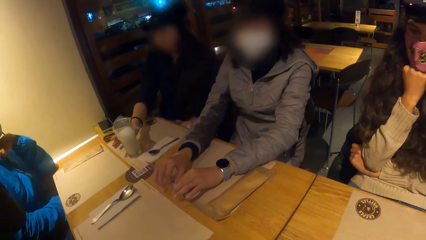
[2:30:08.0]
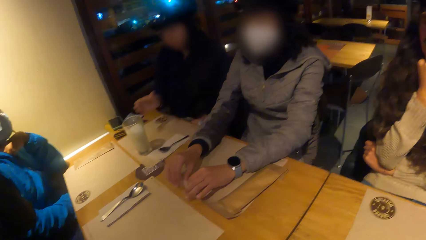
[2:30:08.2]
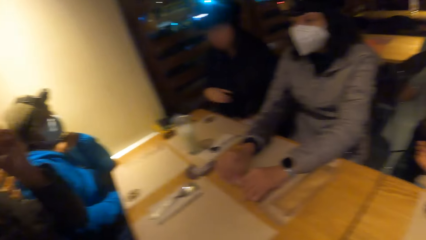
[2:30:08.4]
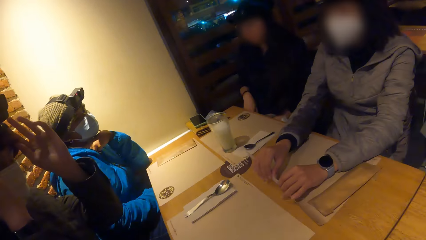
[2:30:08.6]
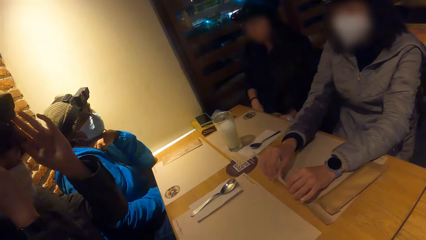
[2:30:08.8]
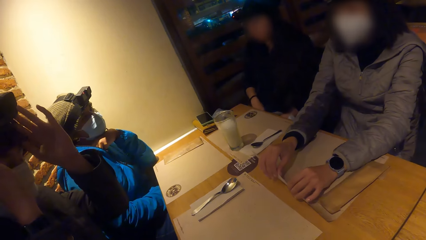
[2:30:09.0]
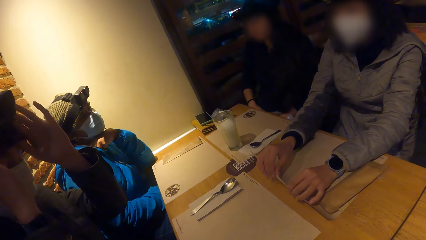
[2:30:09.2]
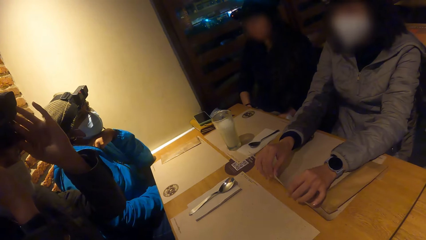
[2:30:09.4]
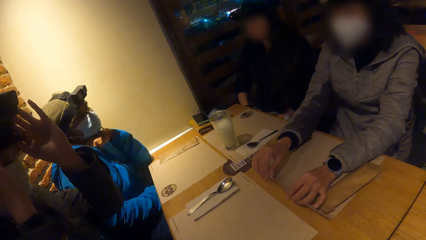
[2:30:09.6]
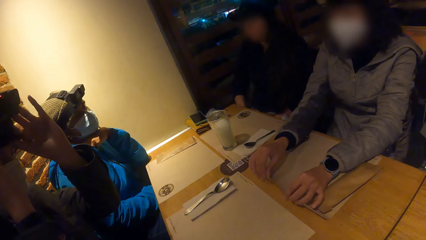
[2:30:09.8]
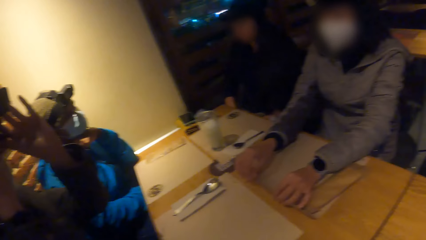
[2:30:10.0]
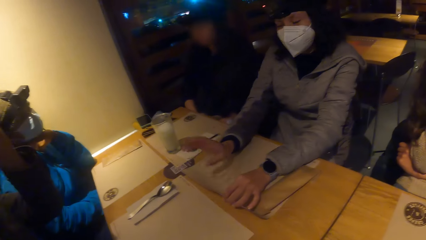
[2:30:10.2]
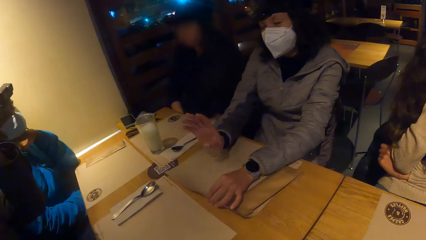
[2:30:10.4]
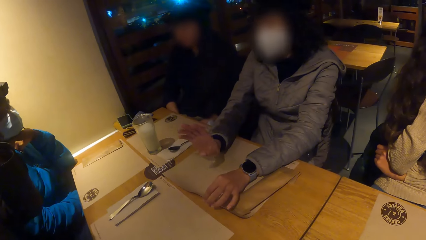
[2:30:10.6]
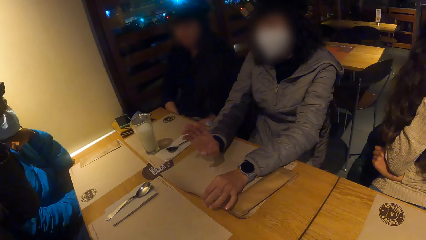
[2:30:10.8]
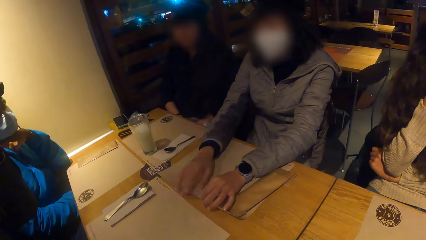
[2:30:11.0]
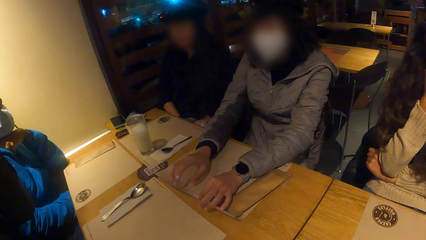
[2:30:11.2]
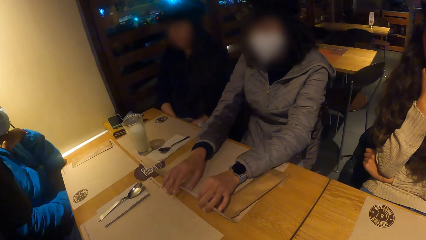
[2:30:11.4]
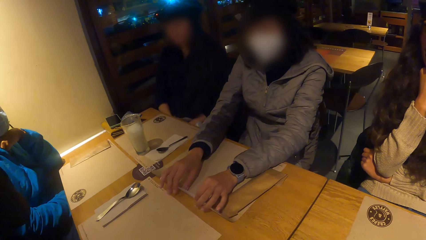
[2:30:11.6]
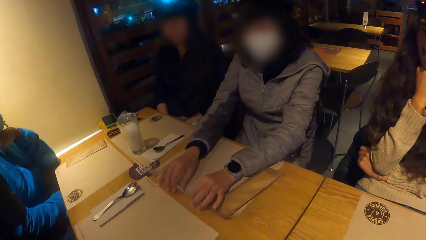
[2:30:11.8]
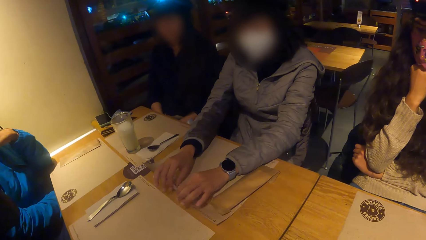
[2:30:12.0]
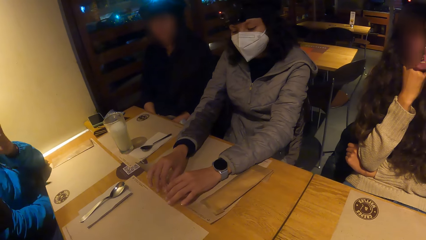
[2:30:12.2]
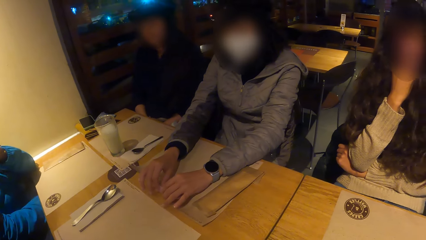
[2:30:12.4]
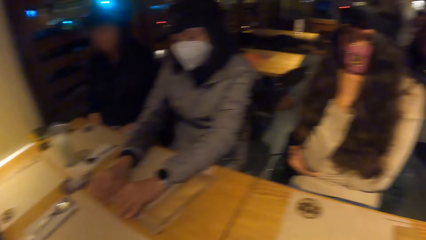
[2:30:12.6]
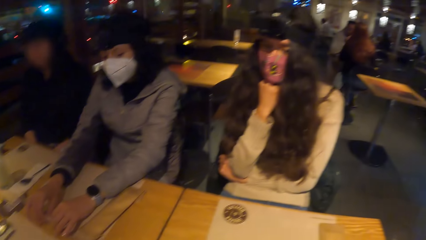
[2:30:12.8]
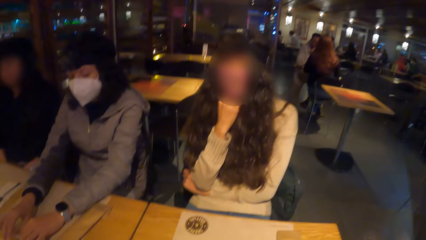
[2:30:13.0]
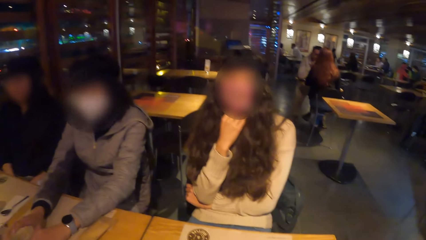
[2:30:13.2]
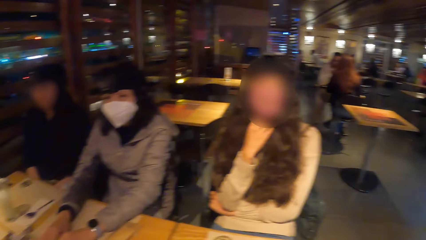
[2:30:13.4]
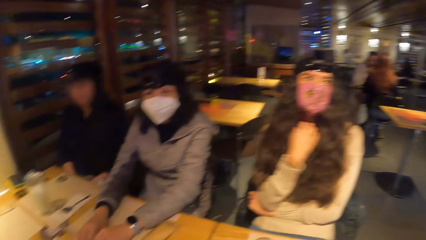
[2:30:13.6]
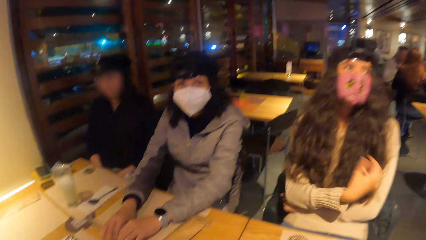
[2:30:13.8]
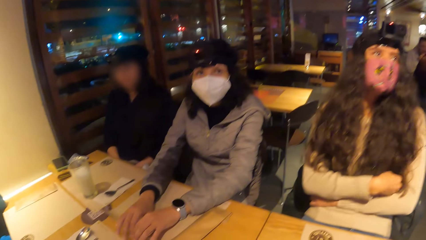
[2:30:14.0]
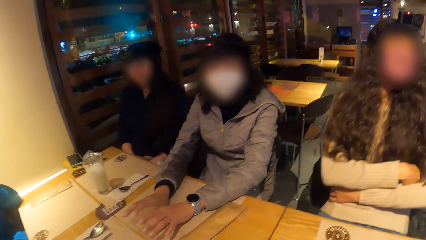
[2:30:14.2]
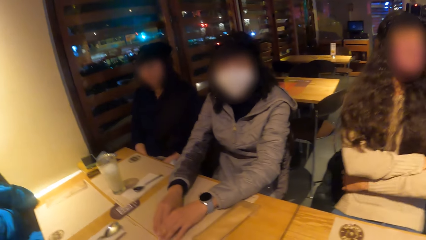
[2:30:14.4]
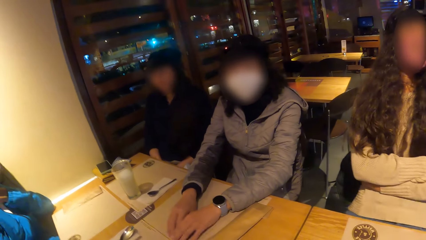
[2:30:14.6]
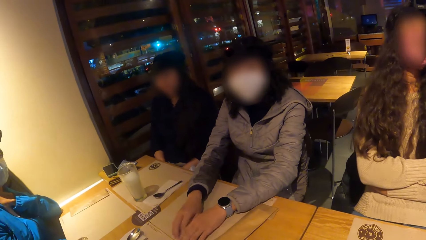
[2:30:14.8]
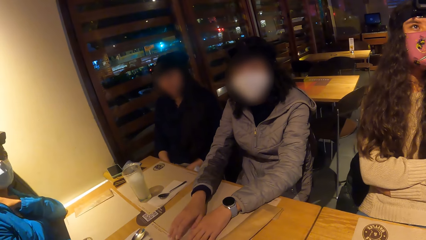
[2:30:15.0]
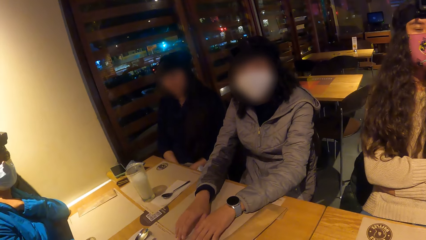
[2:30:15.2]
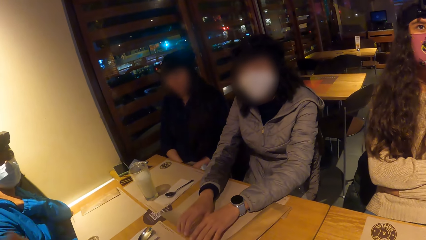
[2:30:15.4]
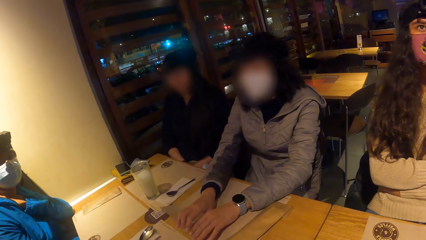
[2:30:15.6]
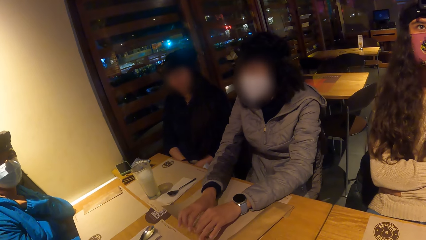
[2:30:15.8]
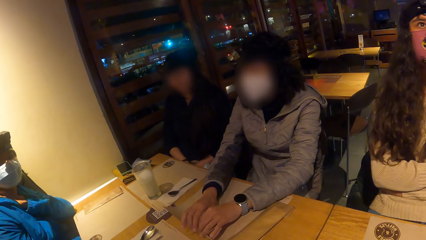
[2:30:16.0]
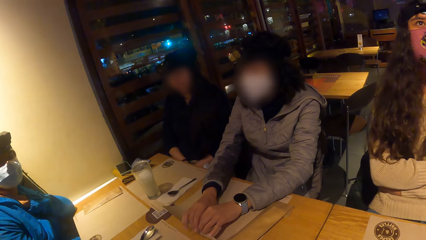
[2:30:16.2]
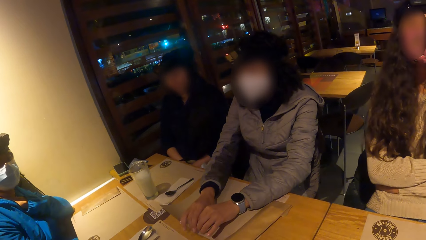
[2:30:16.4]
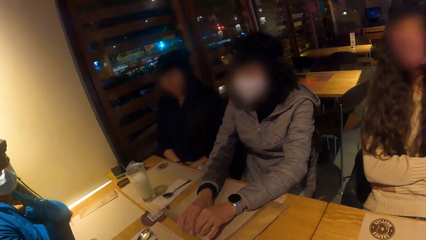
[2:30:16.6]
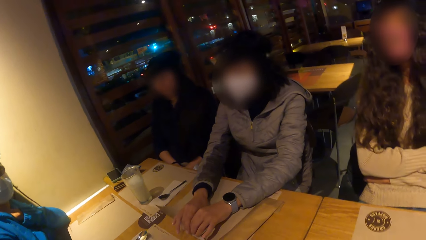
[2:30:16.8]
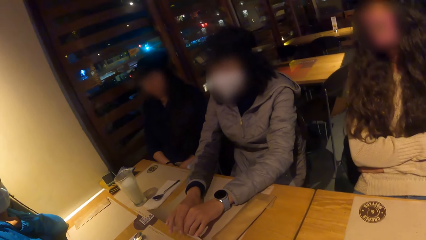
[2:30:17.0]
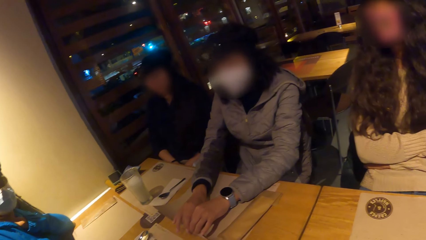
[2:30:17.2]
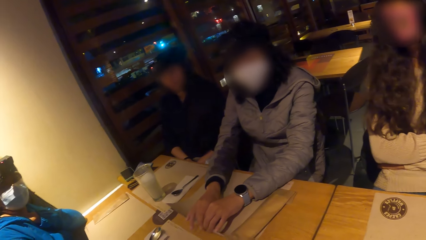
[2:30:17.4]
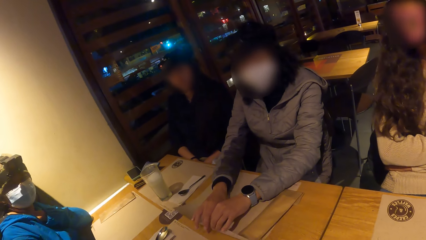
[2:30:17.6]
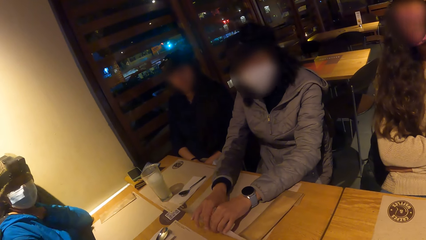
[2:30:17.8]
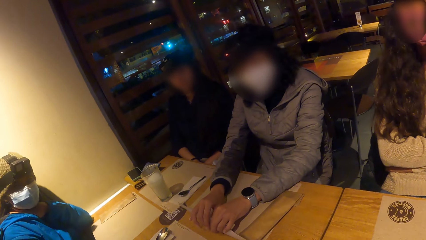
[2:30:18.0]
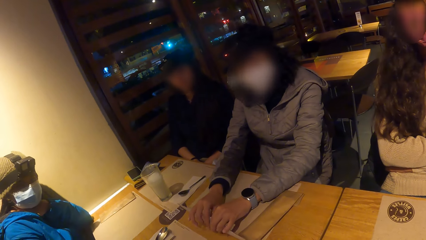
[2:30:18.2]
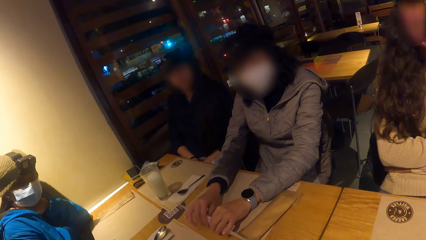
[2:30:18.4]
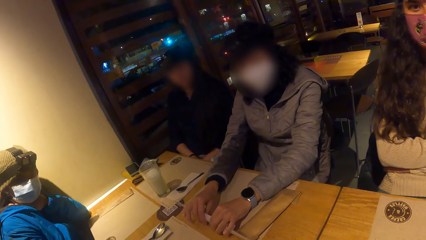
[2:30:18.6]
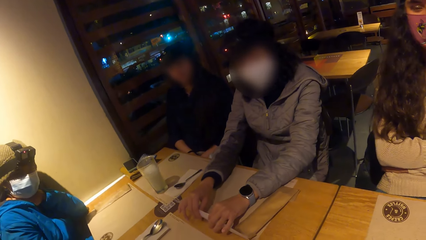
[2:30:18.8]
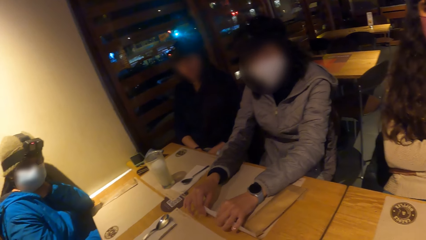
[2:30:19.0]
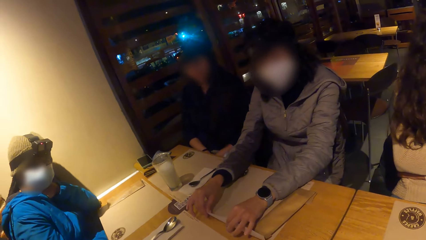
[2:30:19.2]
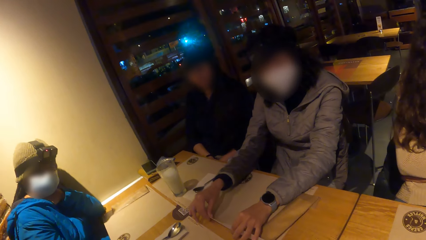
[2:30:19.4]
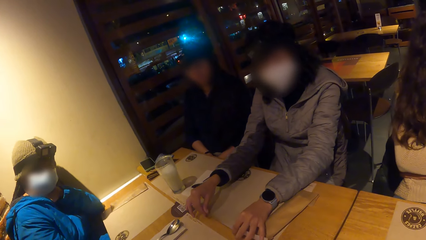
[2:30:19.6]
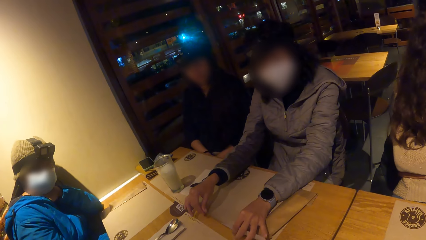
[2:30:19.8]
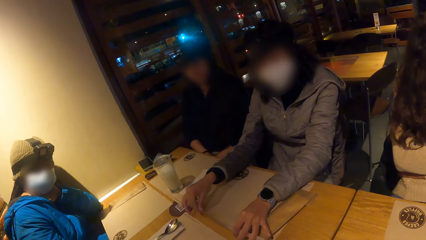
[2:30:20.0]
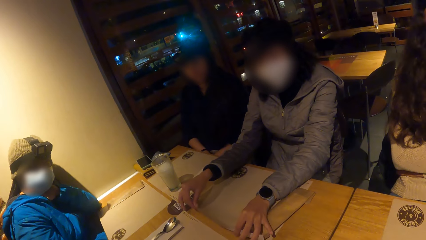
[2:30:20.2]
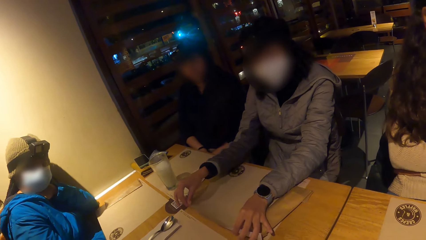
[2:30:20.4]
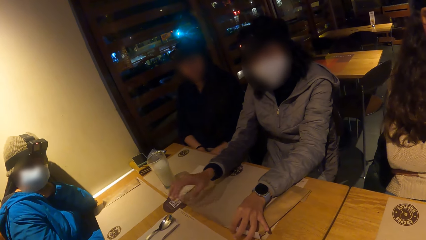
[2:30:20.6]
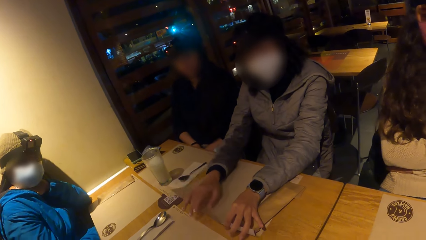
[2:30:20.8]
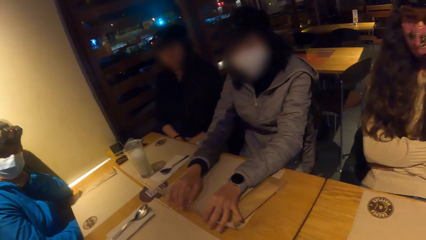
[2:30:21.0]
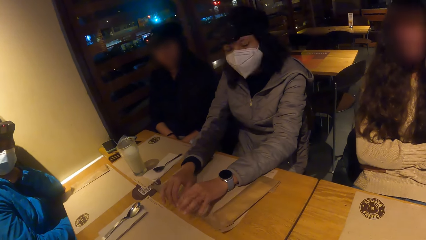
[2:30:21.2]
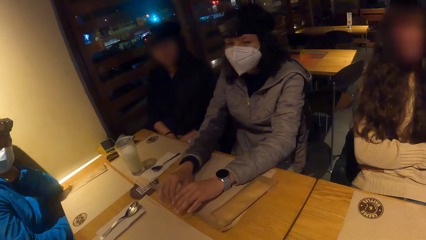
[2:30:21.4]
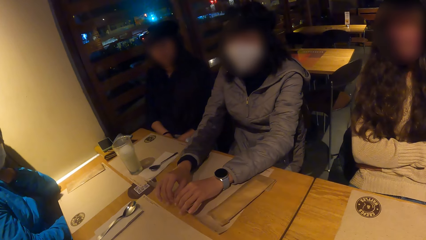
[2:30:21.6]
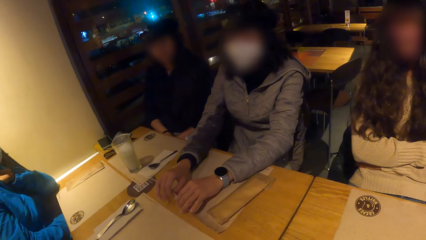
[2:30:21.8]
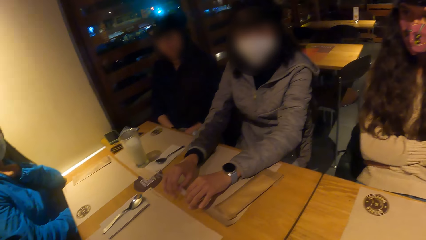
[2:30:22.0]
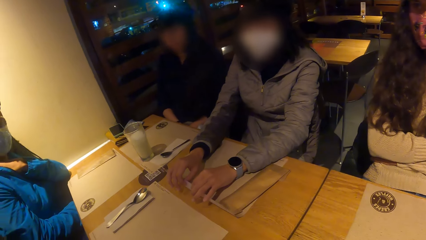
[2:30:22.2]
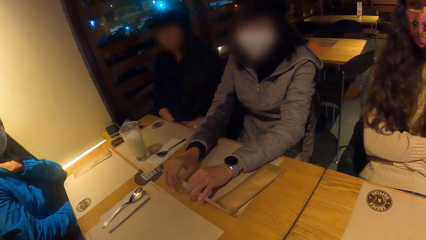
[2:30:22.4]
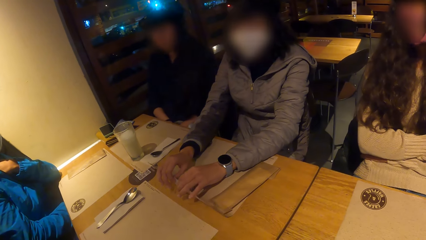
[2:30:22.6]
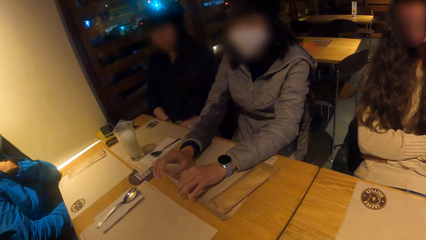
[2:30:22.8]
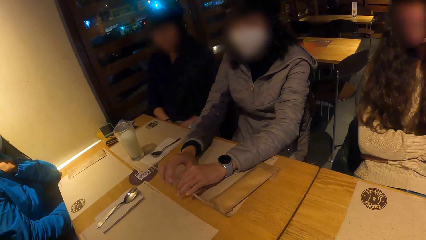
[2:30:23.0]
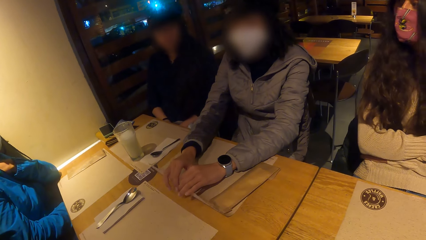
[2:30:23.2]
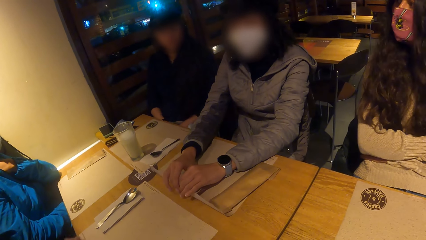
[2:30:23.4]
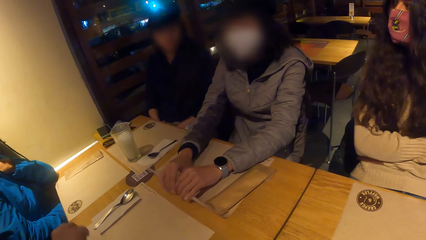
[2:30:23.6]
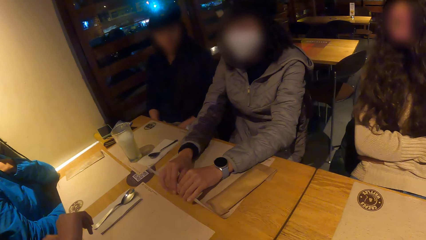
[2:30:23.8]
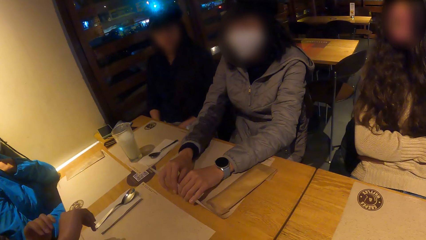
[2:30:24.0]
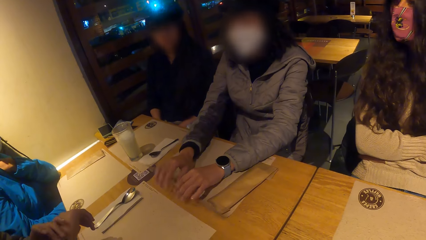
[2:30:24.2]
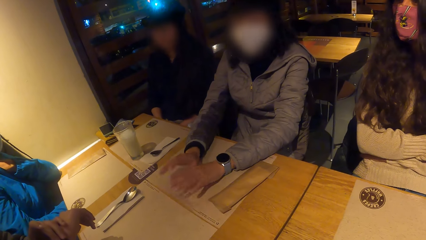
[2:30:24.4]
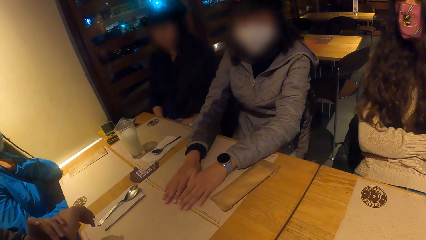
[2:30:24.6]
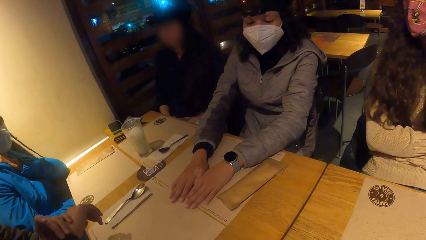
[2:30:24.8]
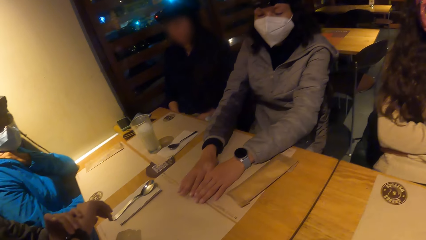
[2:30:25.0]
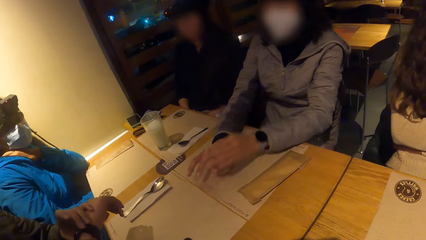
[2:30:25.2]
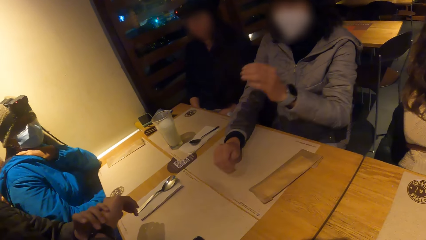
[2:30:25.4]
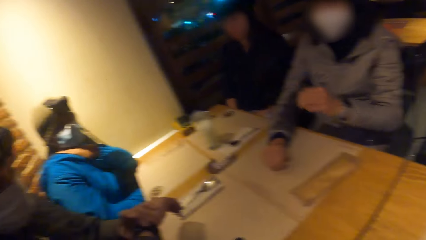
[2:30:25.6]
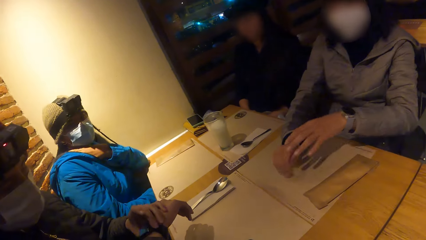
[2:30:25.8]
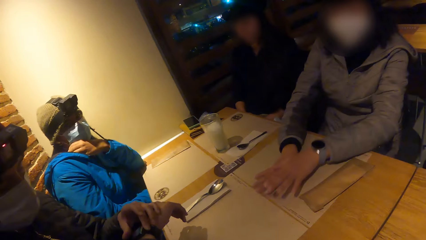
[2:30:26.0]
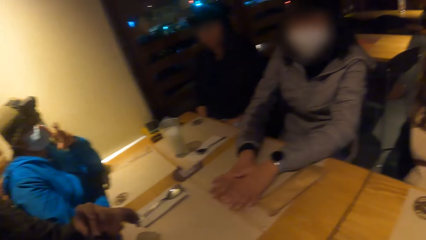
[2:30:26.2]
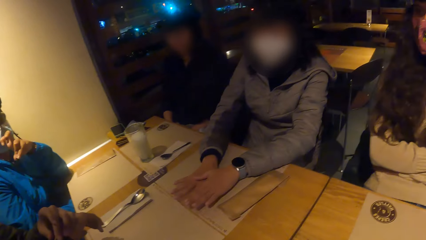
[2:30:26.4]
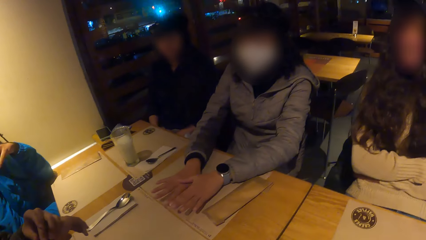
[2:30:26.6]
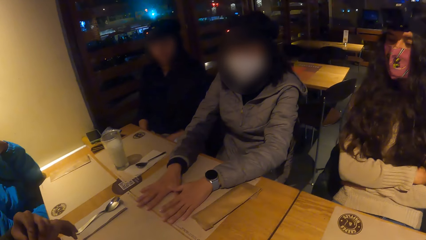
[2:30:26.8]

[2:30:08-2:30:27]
The woman drops the glass cup in her right hand on the table. The man touches a device on his head with his left hand. Another woman converses with the man.
